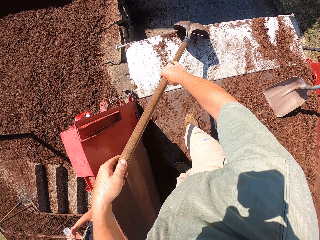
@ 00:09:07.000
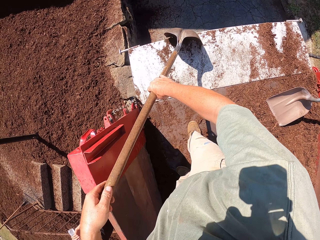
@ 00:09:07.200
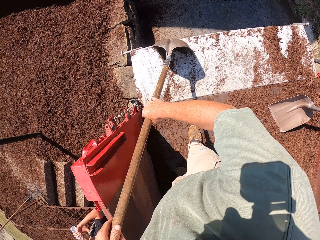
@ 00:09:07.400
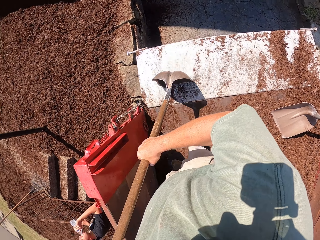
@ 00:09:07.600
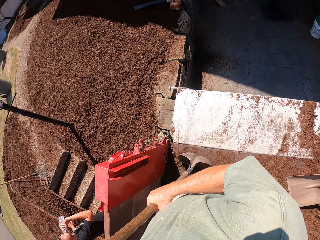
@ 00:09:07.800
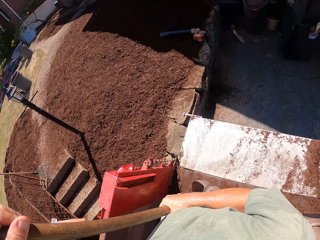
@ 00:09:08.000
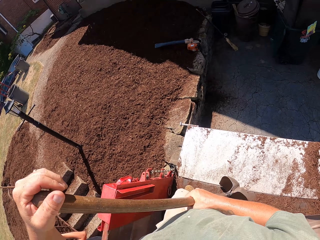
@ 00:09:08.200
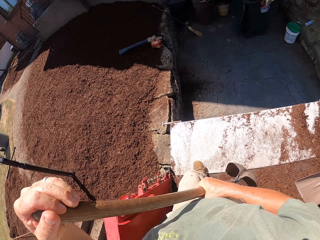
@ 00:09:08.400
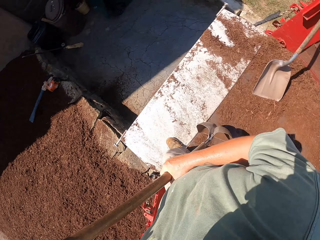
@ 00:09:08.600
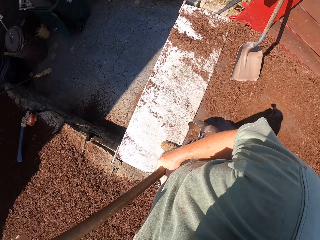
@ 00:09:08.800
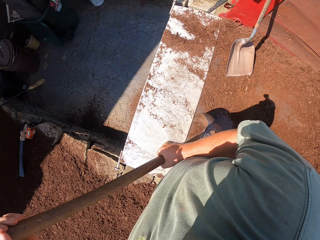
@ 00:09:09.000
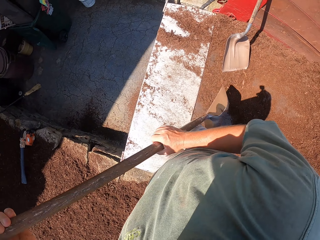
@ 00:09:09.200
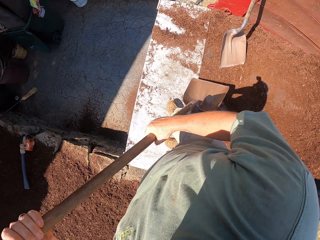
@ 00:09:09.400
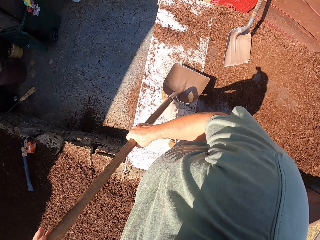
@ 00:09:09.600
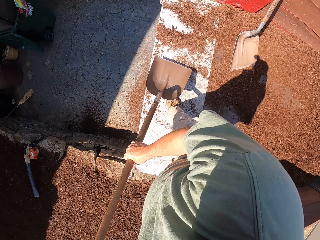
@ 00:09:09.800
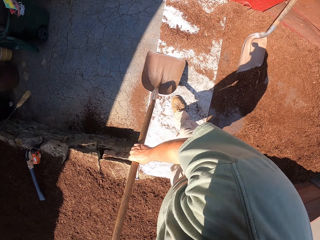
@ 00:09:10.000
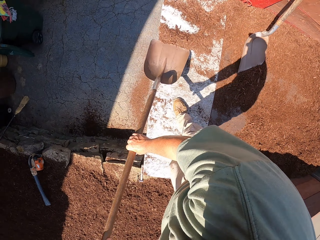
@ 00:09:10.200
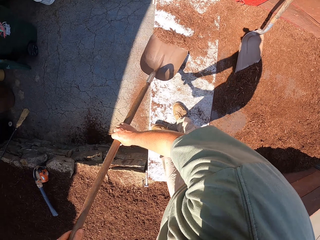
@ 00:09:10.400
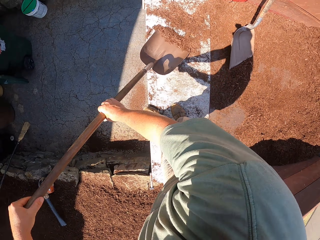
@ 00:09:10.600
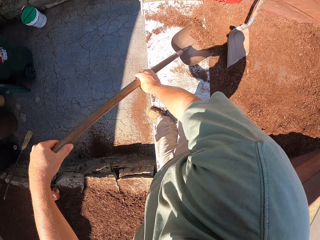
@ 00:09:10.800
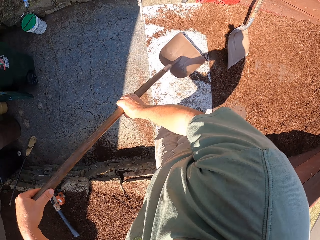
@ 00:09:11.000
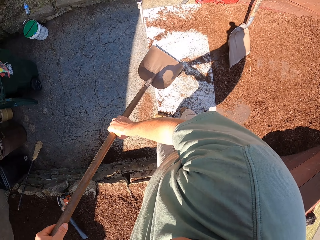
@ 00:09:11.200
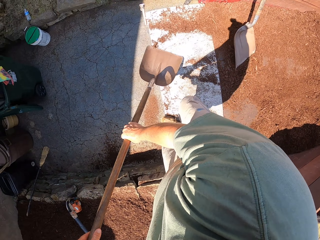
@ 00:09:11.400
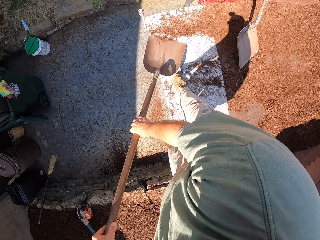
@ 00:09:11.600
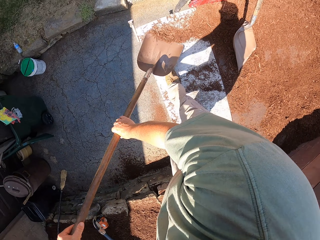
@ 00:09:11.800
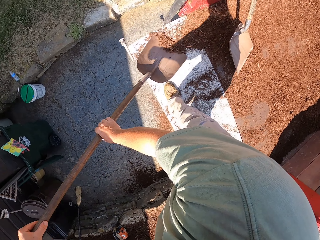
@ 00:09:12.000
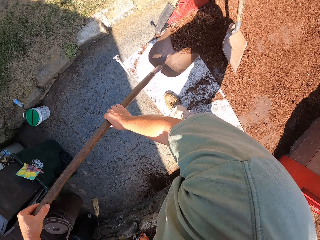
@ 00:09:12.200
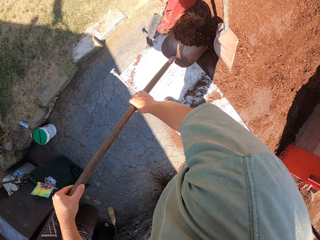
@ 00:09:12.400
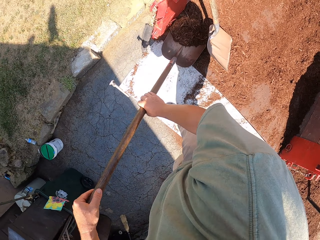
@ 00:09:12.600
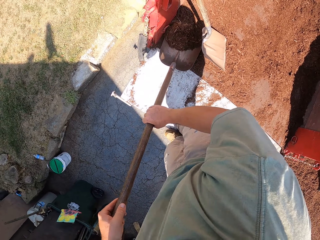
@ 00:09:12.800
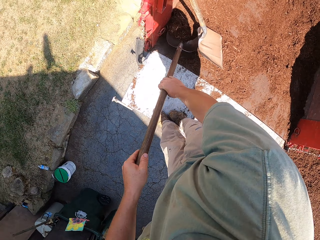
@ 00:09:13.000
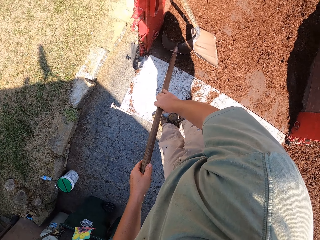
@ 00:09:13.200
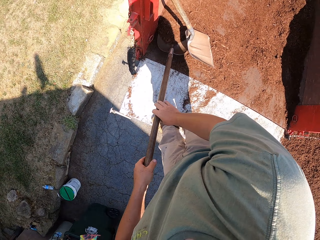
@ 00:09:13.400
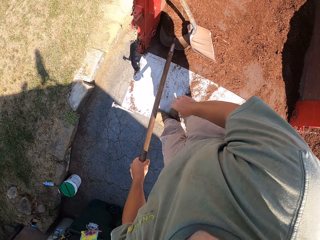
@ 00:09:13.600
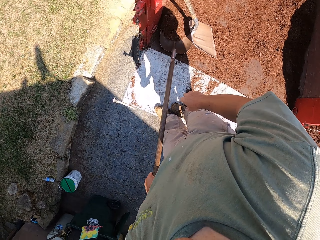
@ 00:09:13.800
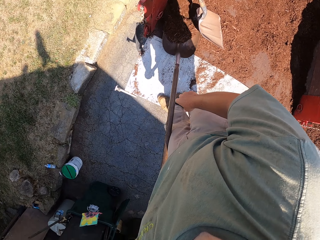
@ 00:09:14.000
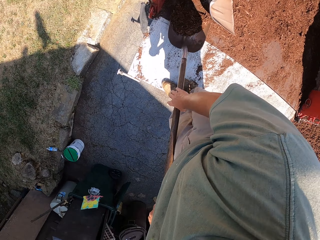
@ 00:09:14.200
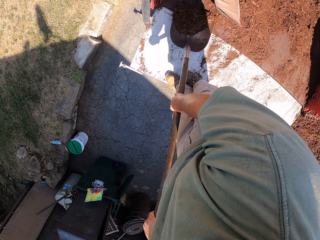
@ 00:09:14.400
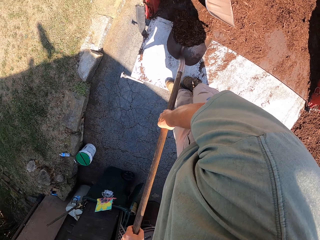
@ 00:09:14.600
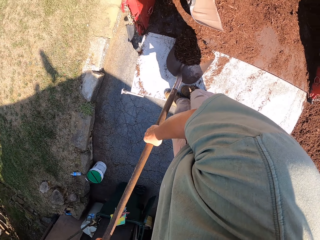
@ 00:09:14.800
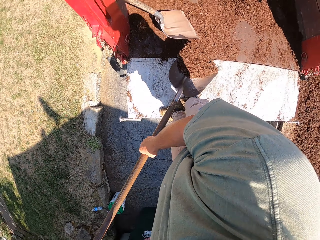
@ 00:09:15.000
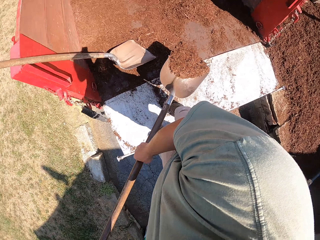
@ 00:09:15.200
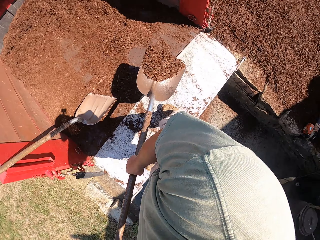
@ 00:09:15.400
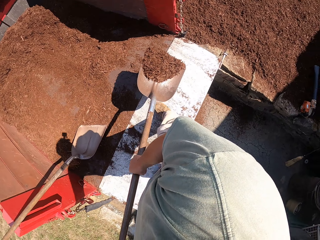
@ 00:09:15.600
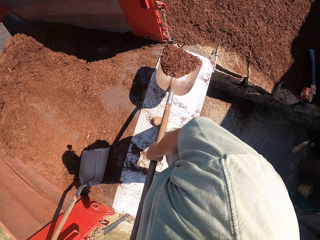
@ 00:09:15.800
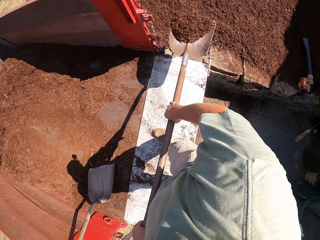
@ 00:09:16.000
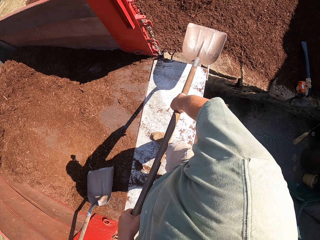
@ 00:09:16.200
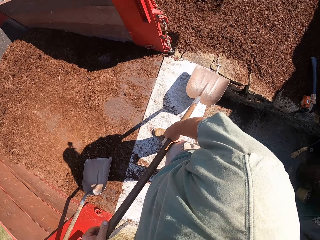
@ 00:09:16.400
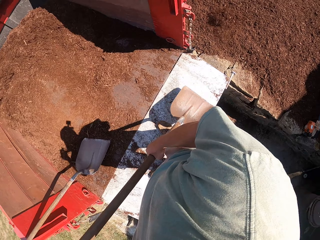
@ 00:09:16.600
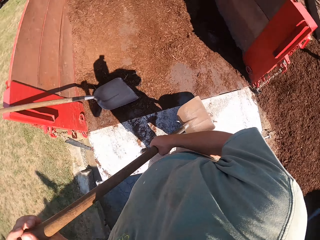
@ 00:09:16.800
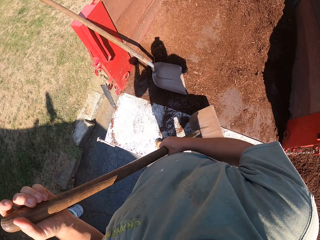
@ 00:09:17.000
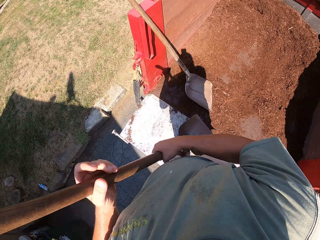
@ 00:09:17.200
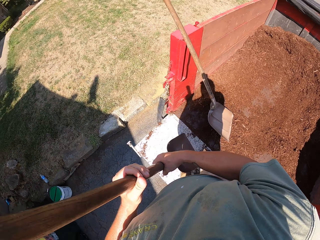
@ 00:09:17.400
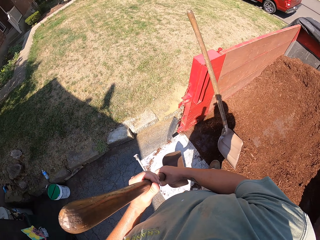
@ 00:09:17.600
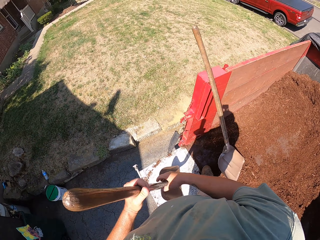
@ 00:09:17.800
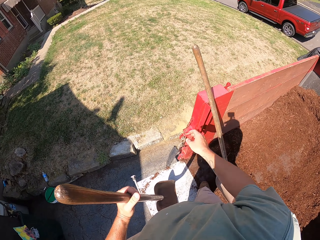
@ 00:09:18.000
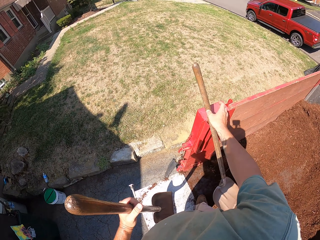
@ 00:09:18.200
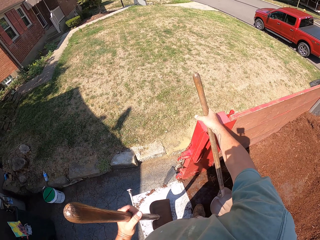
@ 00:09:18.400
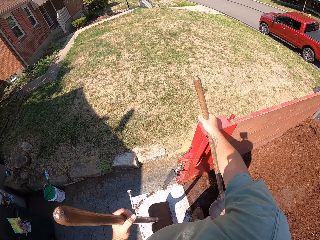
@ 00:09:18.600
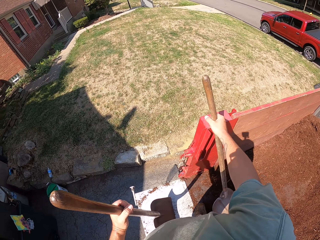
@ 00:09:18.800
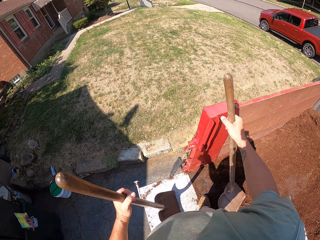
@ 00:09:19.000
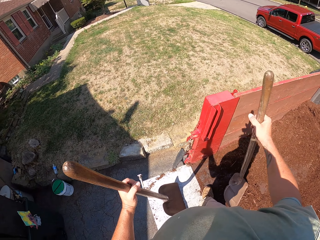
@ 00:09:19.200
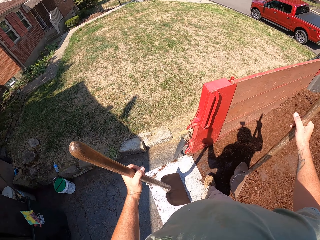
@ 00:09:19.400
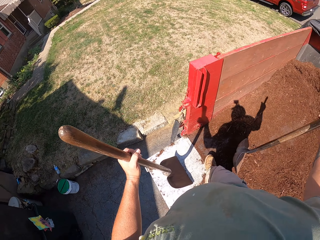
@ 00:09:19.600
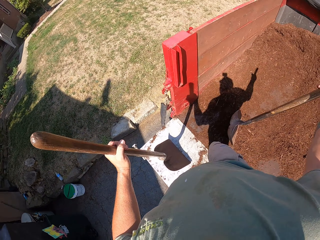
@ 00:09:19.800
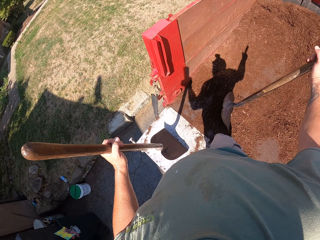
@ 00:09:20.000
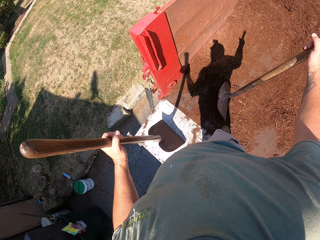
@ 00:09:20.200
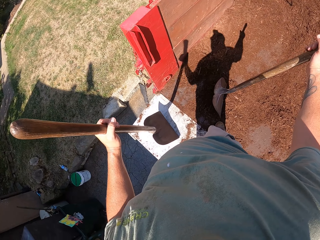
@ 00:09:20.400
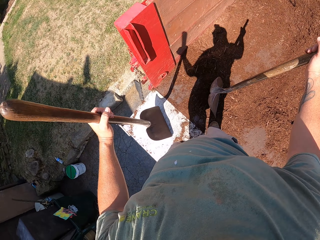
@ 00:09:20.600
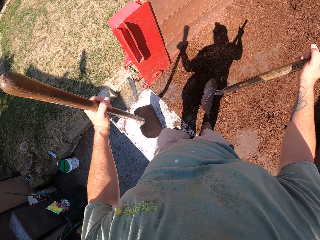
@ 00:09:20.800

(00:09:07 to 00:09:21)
The camera wearer scoops the sand with the spade from the truck. They pour out the soil on the ground with the shovel.

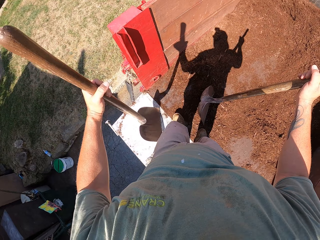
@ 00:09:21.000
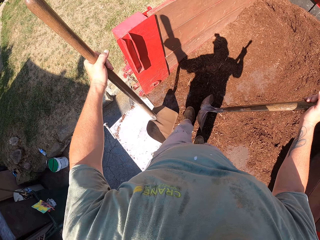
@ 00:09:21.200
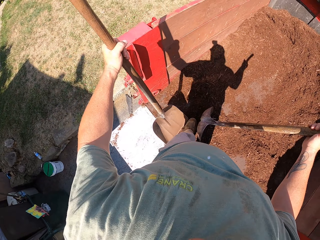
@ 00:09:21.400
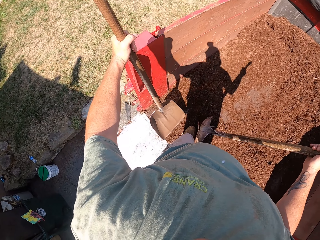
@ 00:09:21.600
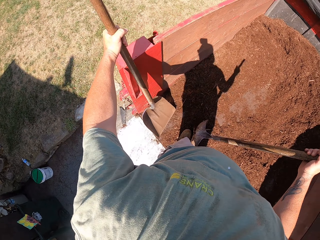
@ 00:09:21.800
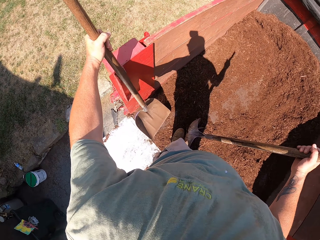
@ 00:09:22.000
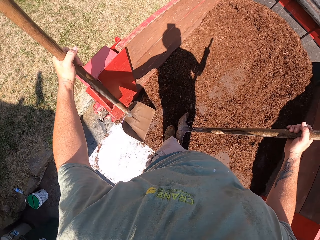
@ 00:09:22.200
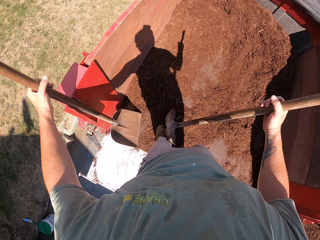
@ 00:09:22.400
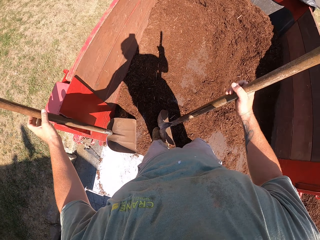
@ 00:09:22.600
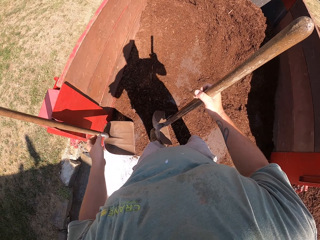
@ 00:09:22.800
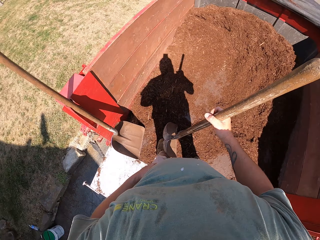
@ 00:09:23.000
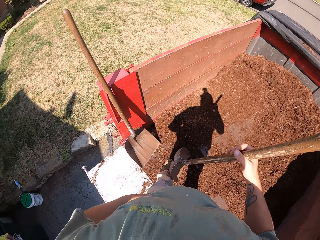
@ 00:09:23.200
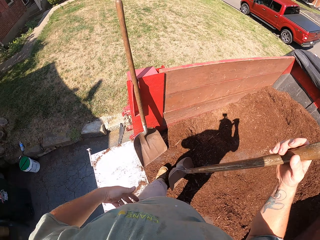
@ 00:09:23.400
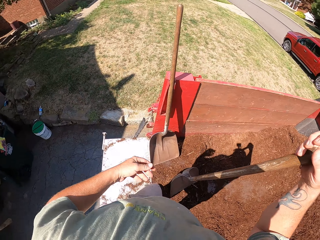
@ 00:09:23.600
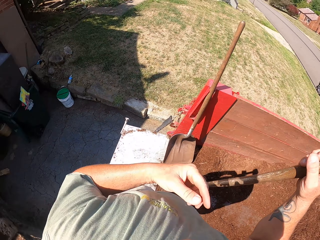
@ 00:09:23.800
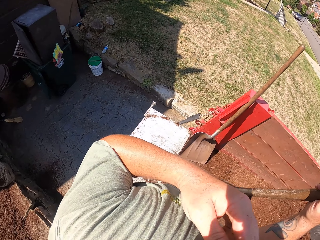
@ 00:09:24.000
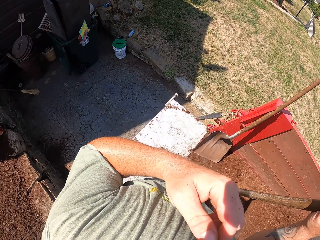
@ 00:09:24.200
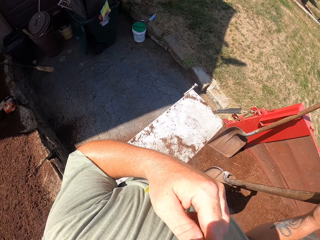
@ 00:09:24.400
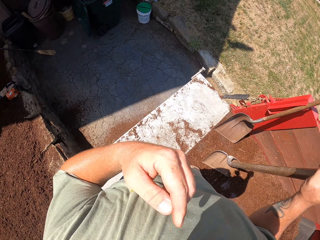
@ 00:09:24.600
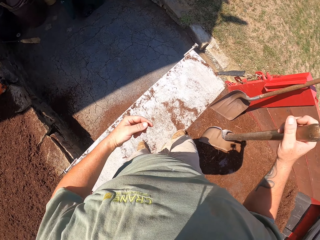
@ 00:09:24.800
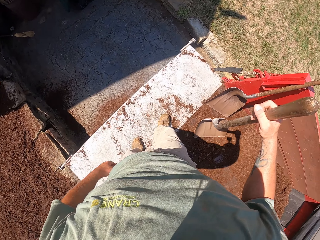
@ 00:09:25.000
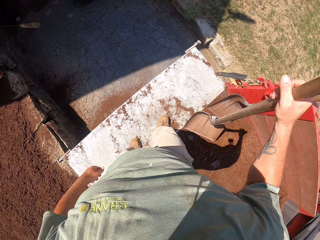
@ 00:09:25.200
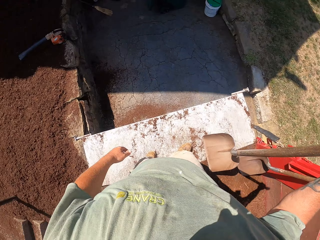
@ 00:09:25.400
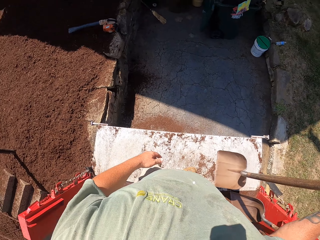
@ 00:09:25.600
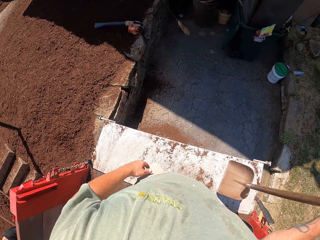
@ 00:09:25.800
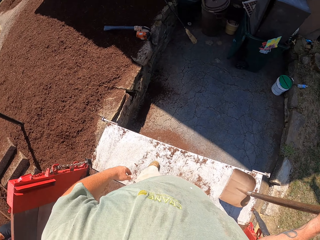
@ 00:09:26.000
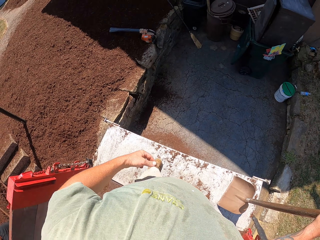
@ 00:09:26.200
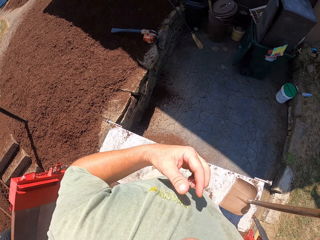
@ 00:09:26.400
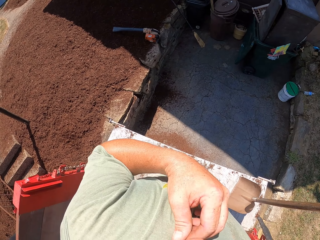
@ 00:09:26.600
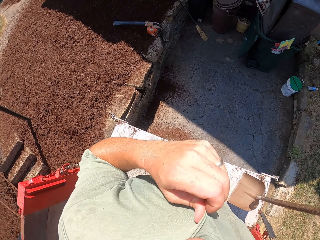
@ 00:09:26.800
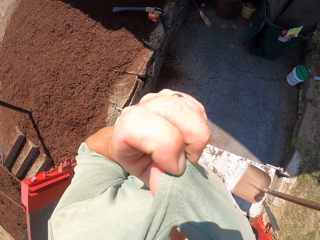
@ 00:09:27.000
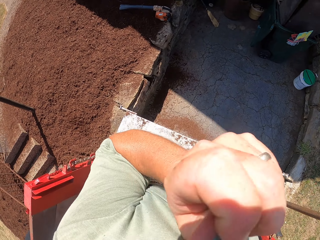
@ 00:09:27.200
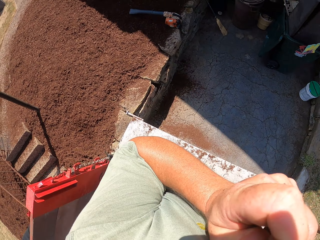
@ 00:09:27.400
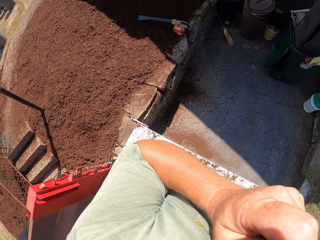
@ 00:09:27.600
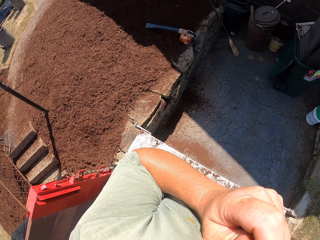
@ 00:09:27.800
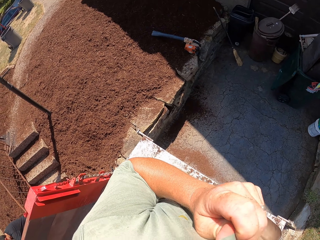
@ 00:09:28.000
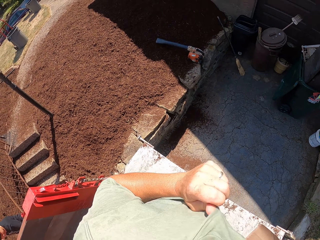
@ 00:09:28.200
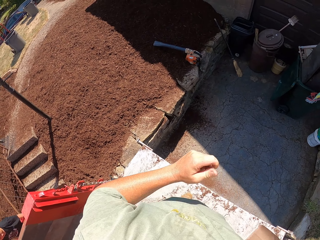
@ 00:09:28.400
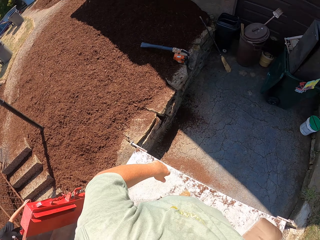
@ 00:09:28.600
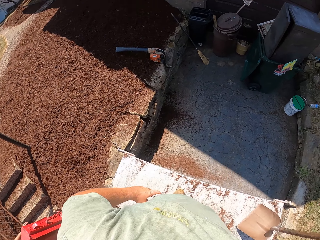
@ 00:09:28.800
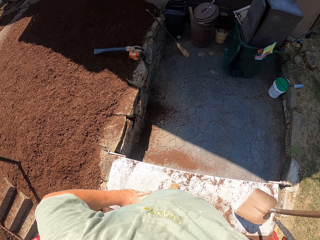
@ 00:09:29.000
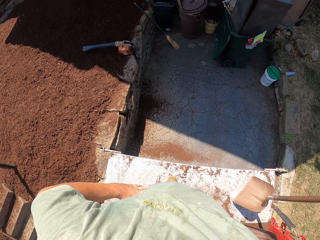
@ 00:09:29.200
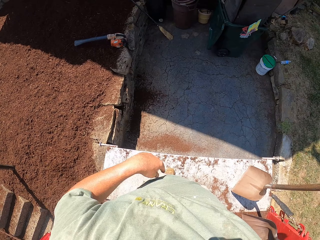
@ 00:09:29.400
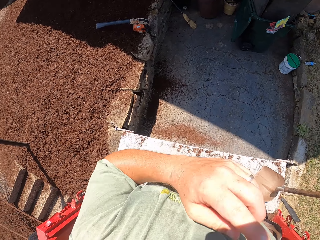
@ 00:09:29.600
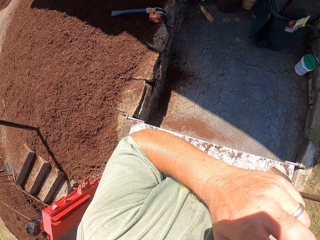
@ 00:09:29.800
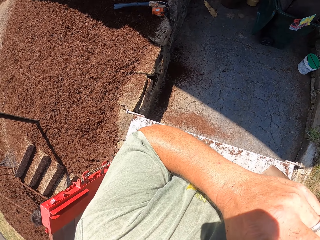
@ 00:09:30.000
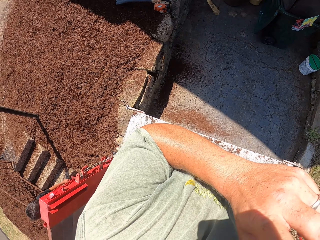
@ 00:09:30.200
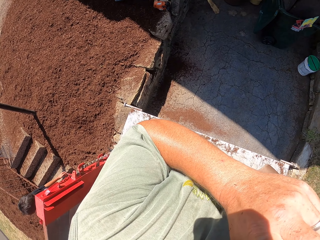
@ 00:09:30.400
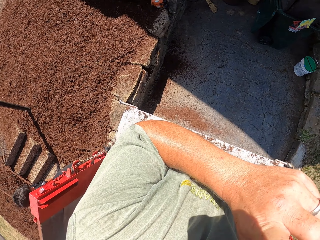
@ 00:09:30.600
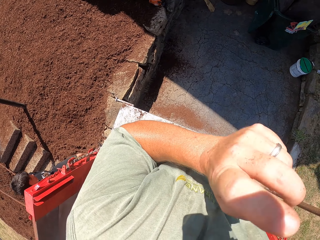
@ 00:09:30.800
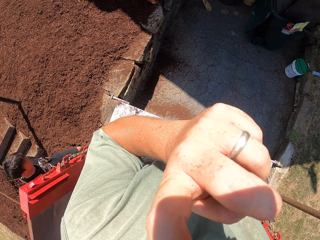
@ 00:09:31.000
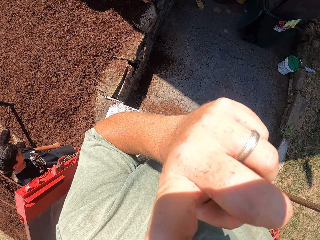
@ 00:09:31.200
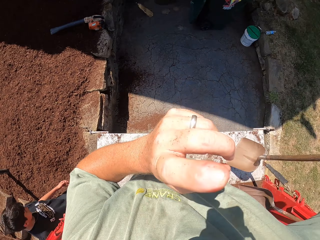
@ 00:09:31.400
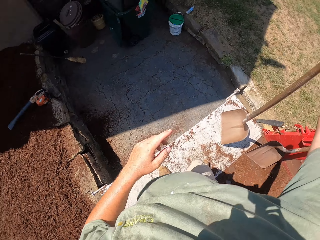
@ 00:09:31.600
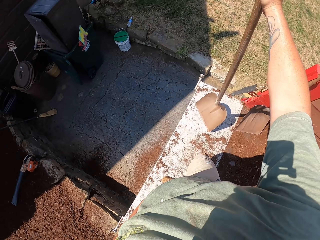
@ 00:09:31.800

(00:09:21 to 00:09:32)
The camera wearer takes up another shovel. He wipes his nose with his t-shirt.
